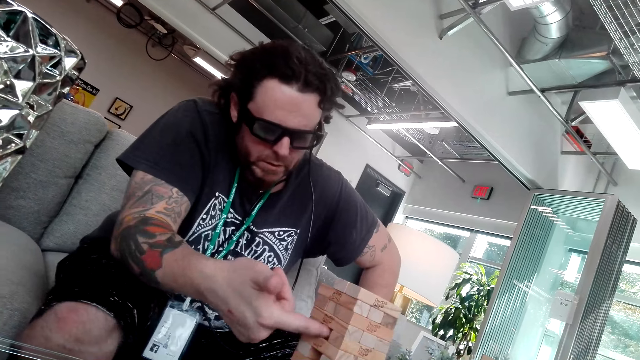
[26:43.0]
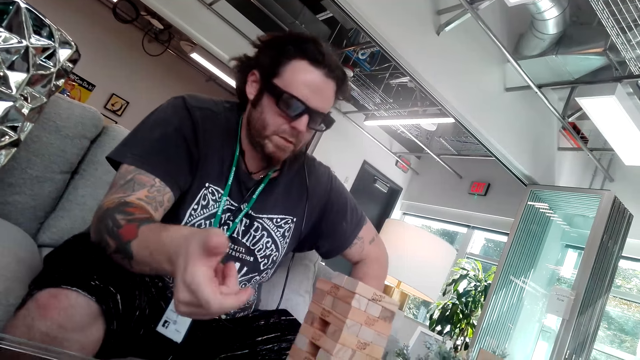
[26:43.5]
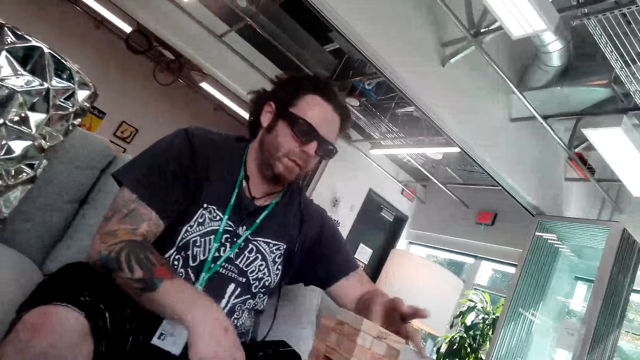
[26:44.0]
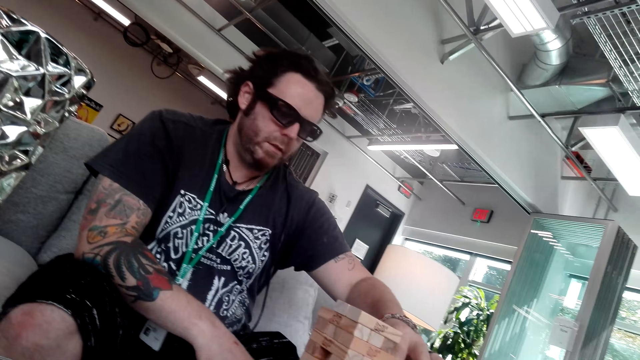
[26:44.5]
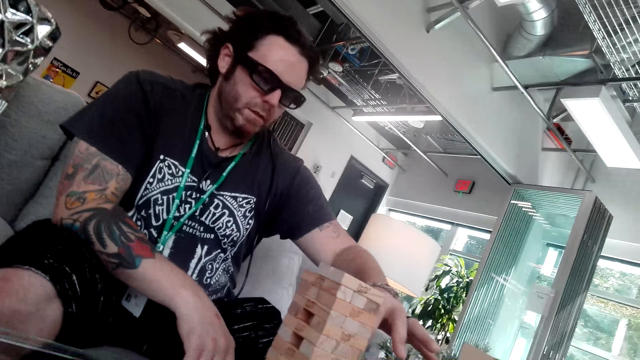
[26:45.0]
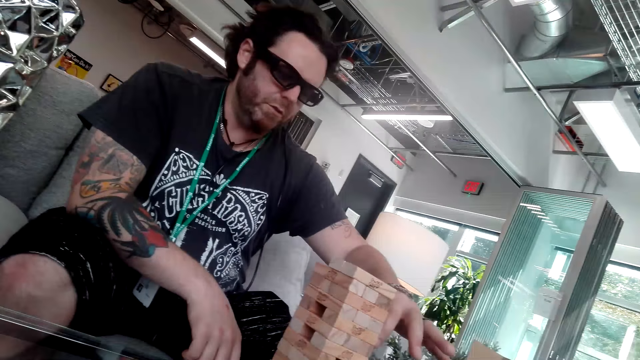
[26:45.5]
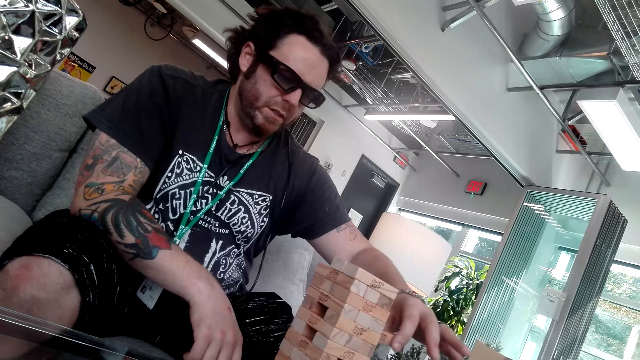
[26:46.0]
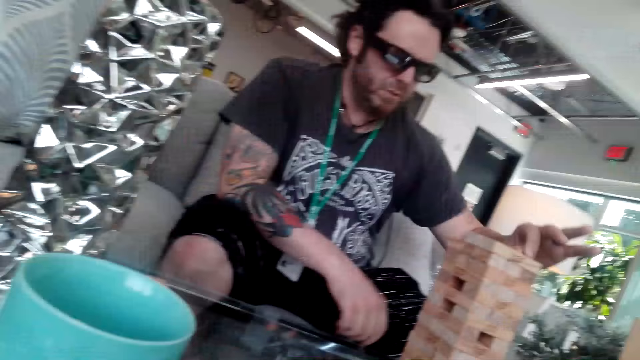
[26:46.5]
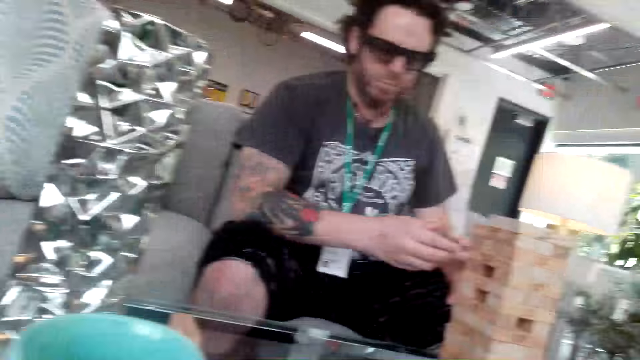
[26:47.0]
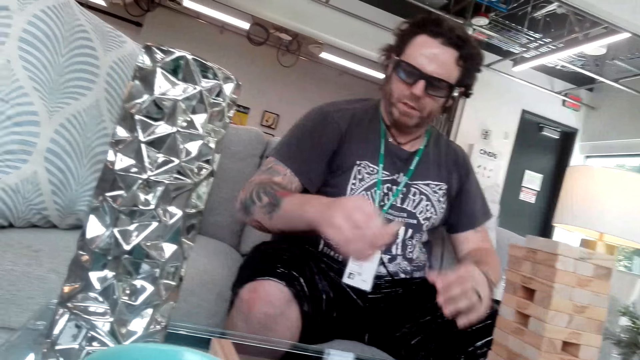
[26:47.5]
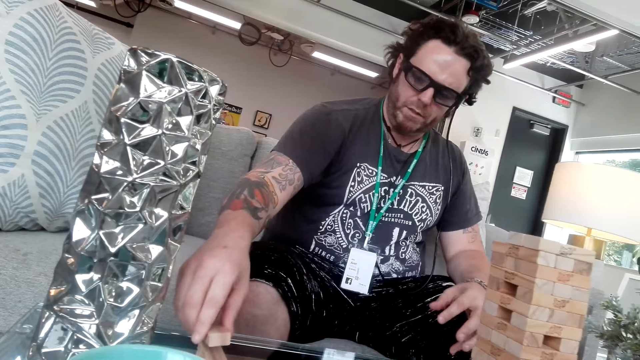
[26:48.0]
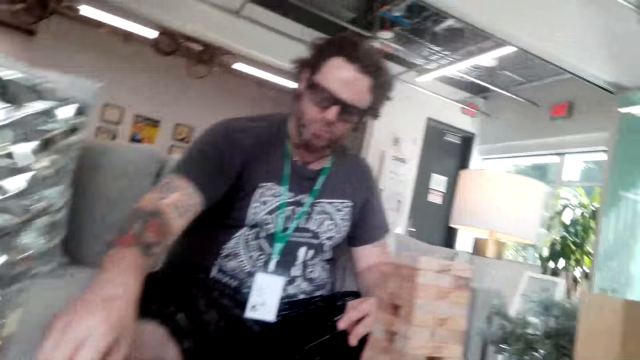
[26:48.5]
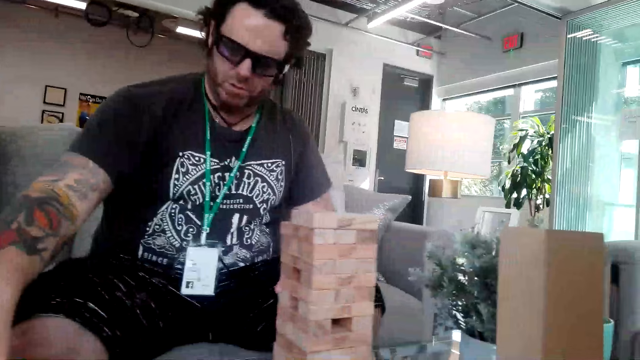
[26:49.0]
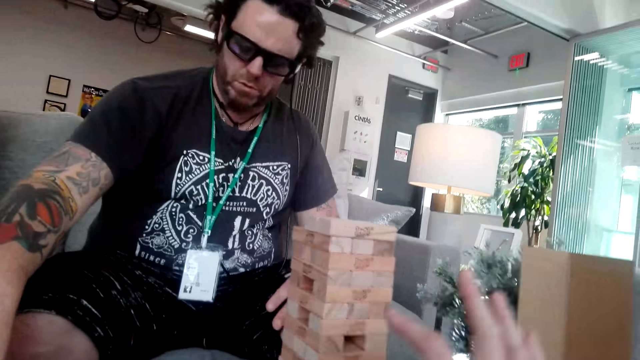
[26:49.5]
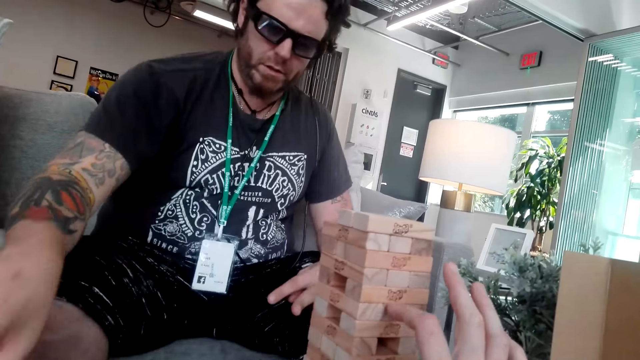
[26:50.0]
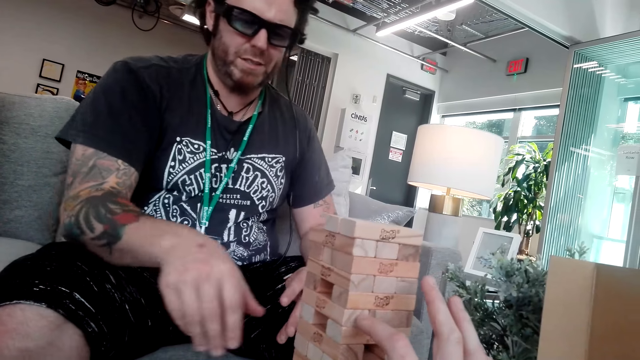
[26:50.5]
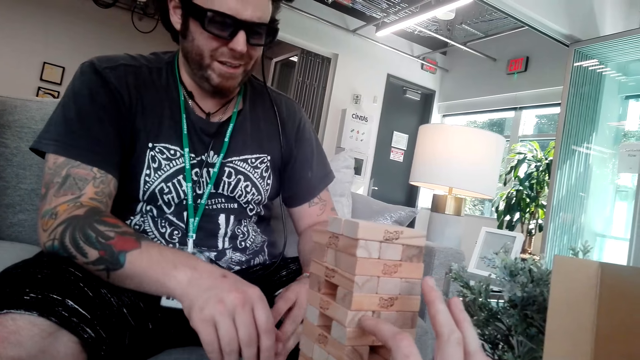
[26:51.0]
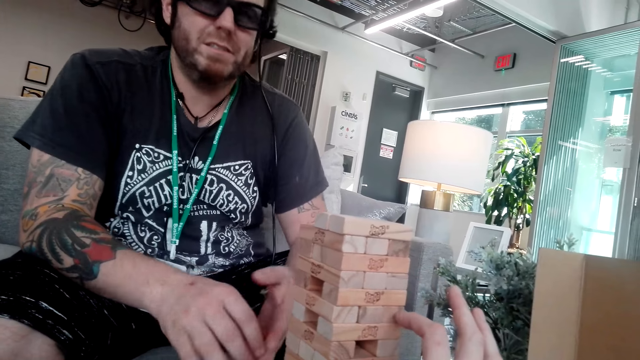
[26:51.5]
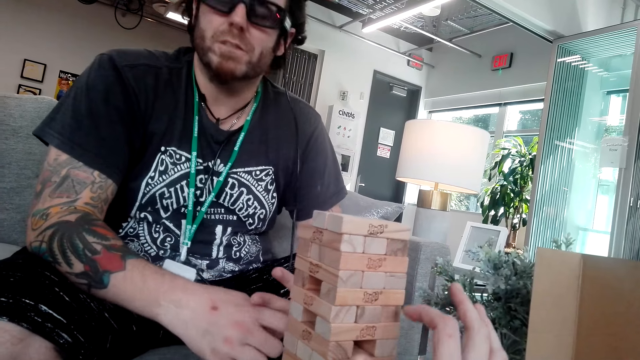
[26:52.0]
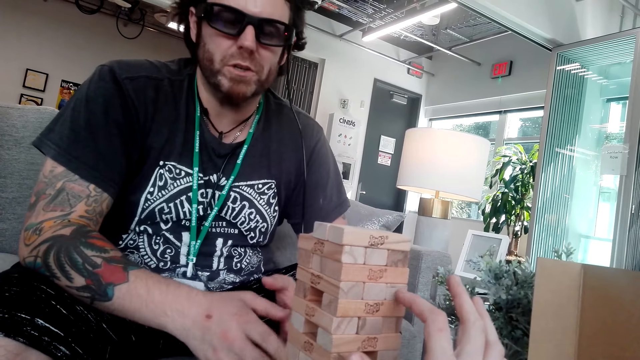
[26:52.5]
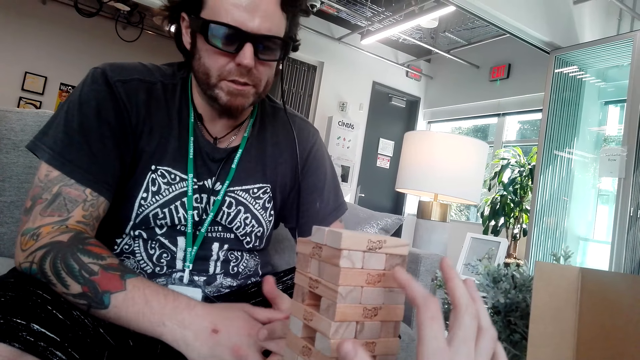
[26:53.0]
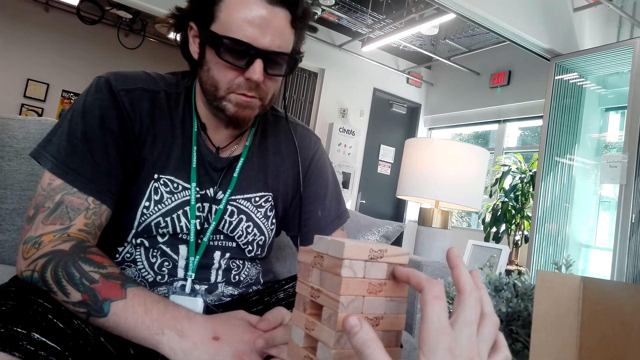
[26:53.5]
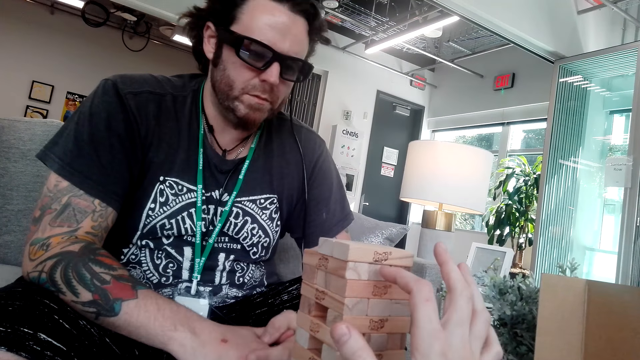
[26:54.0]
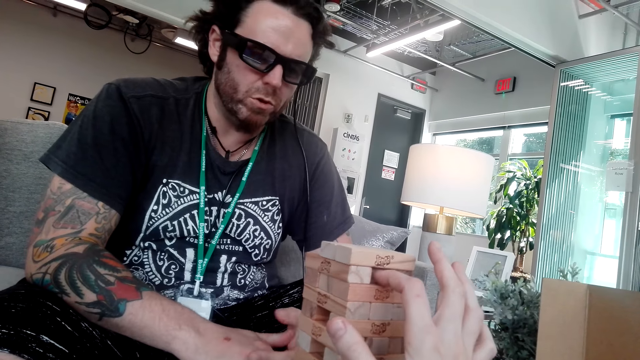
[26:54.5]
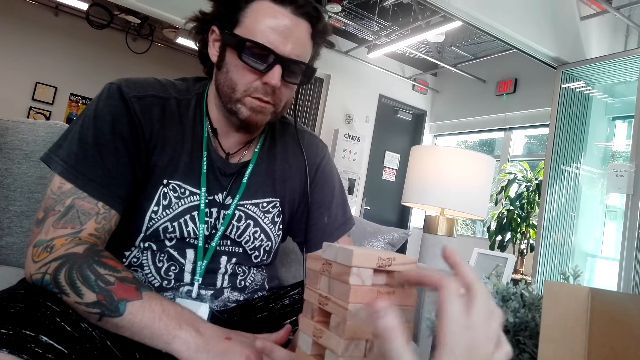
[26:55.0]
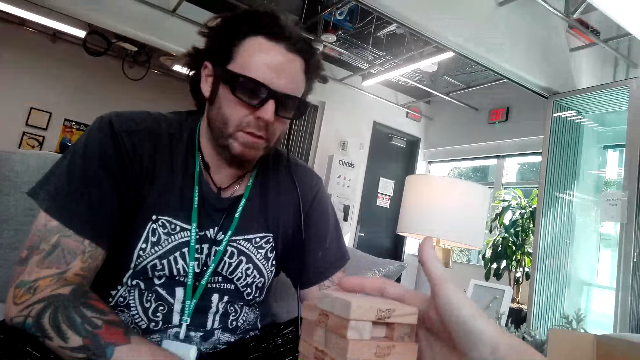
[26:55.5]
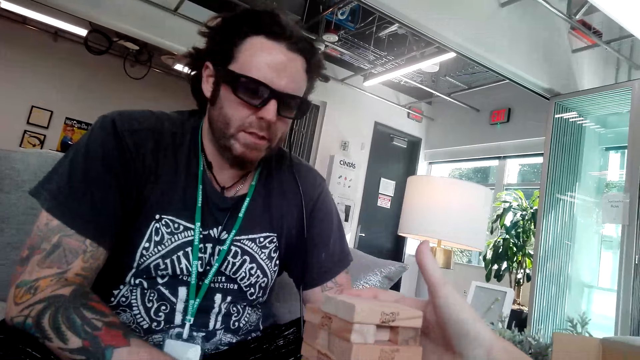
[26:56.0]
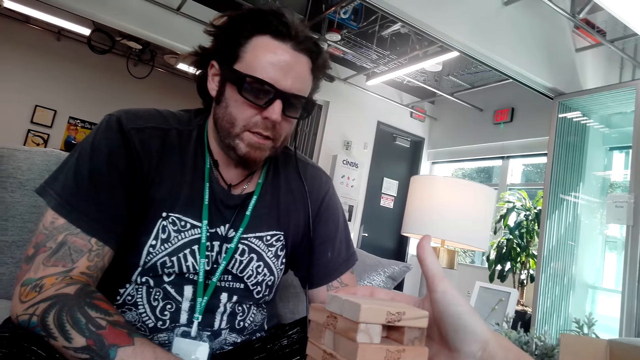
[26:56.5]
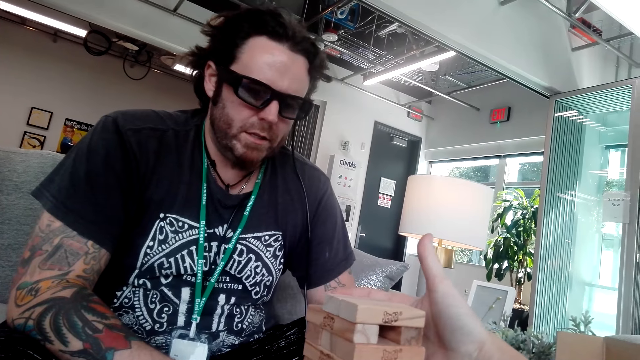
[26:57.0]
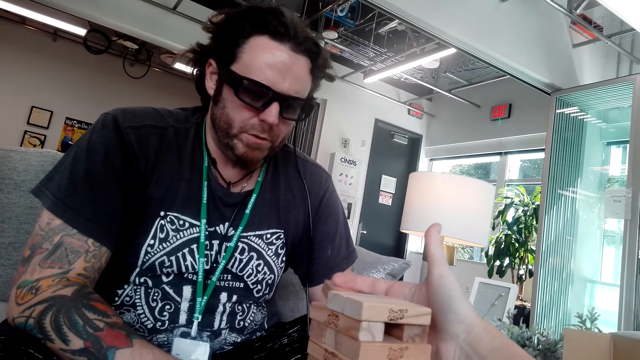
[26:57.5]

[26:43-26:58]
The man plays the game. The camera wearer plays the jenga game. They play the game.

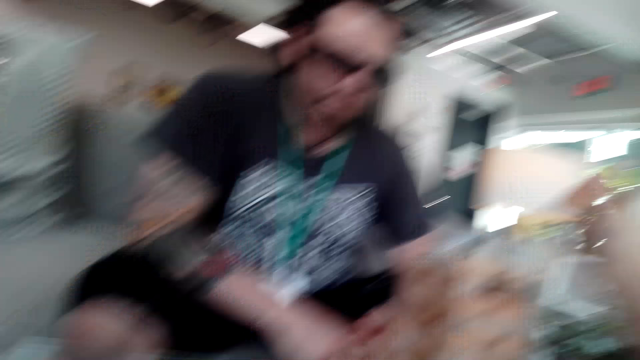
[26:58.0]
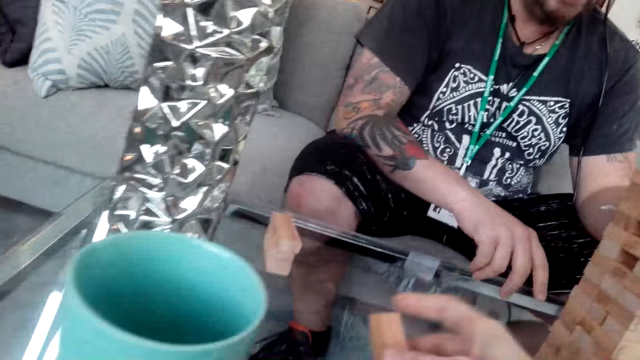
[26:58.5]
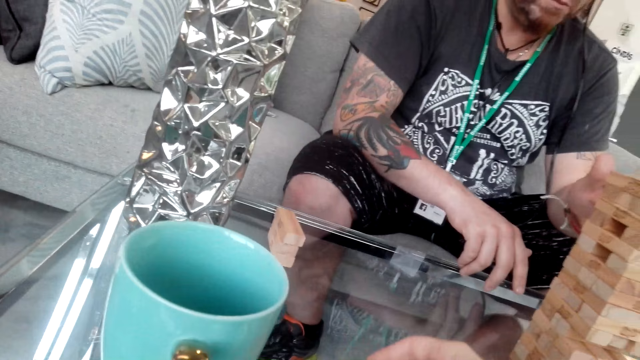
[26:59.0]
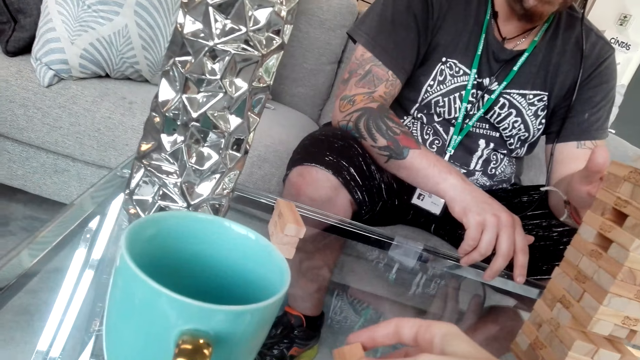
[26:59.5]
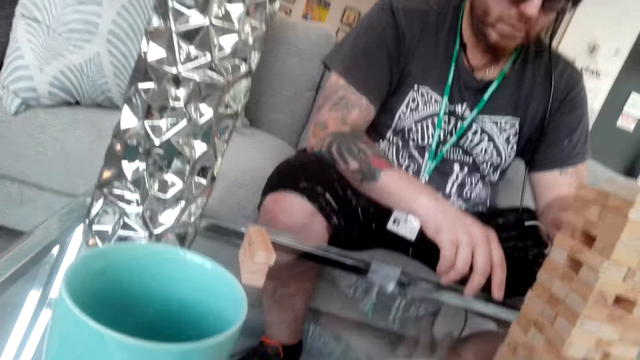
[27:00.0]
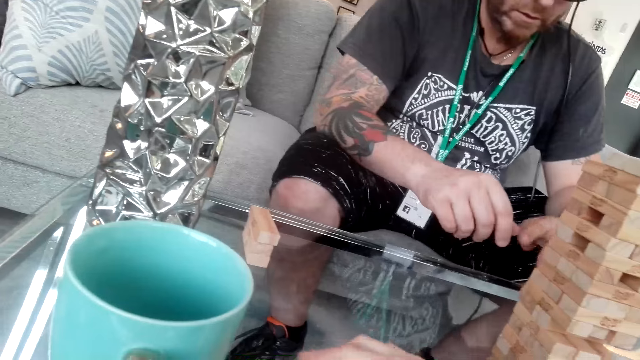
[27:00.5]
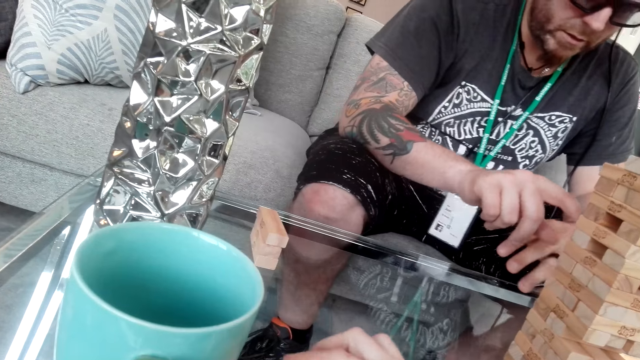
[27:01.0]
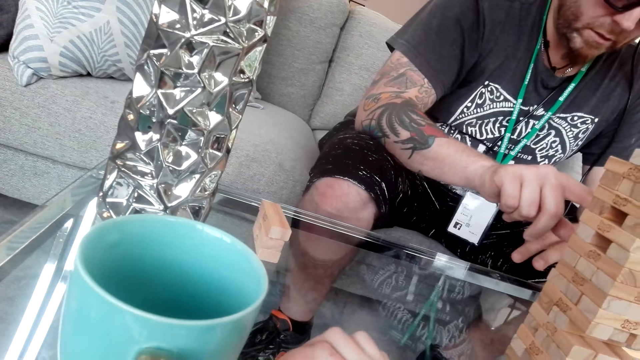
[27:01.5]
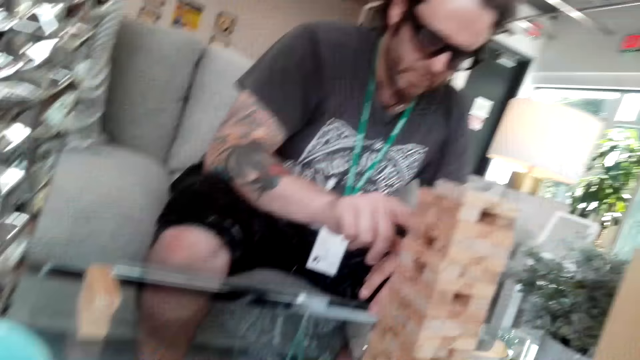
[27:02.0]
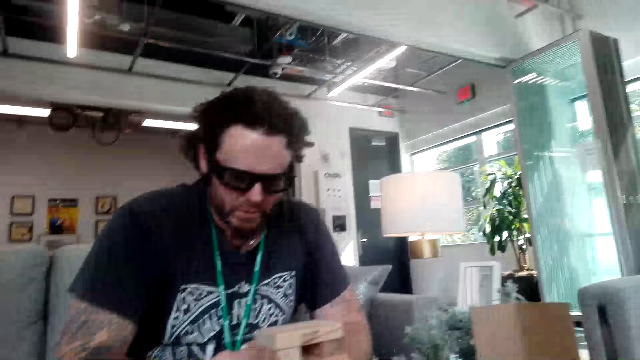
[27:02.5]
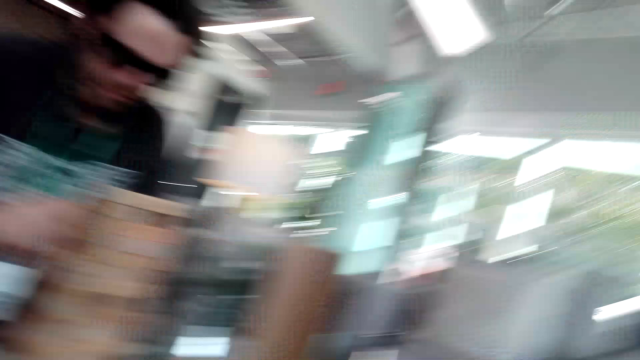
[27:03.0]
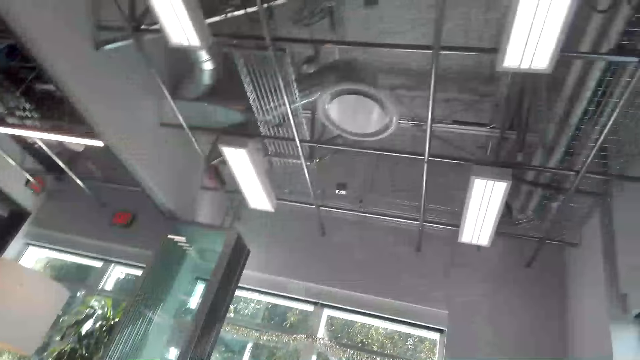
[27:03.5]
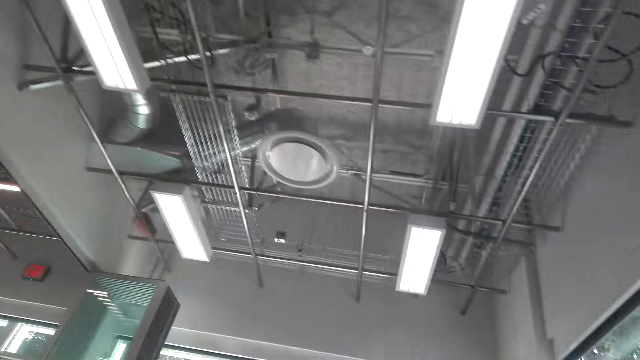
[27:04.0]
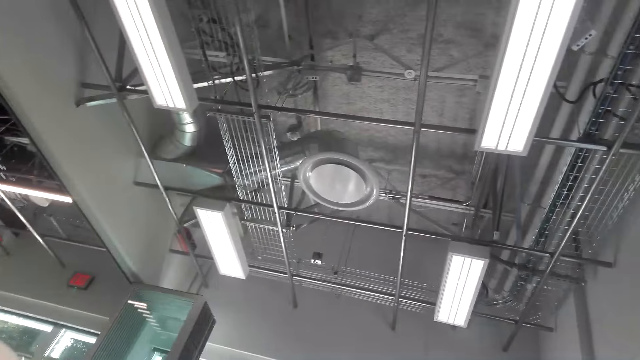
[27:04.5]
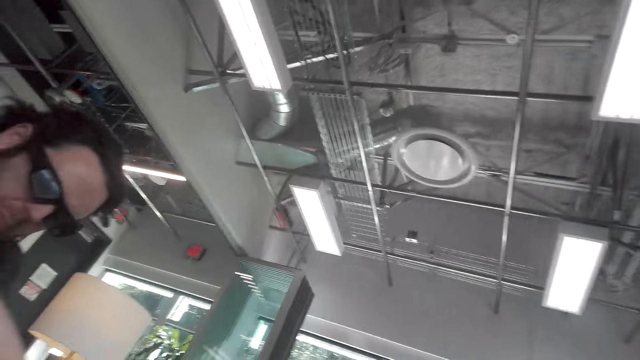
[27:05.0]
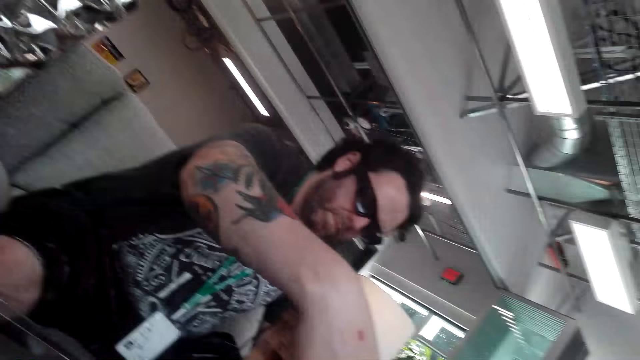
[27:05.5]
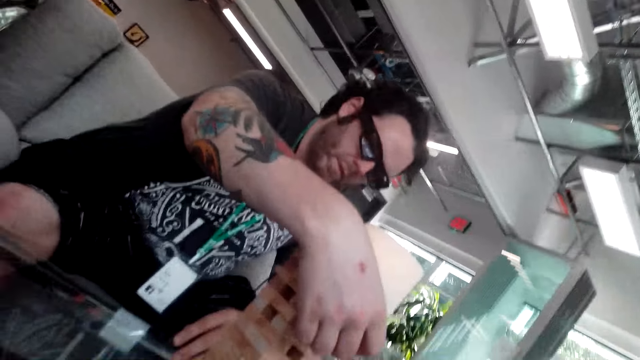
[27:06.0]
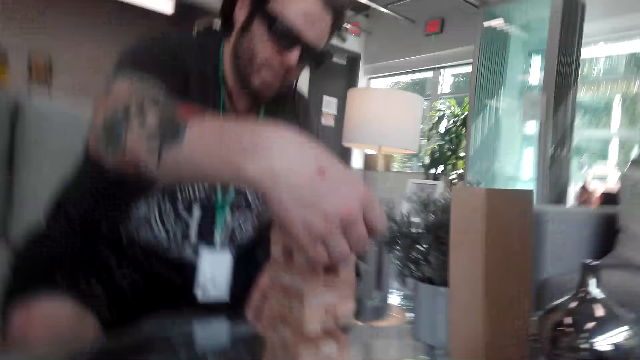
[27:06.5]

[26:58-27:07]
The man plays the jenga game. The camera wearer talks to the man.
